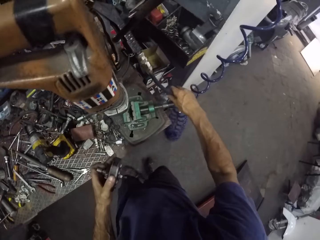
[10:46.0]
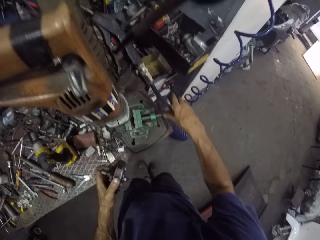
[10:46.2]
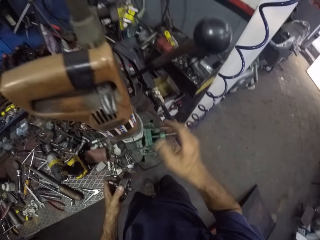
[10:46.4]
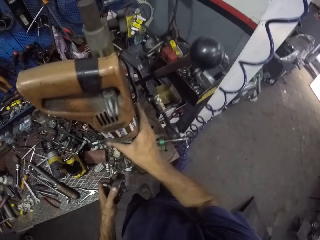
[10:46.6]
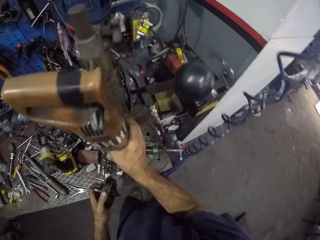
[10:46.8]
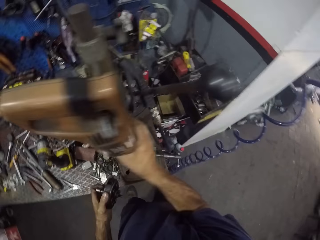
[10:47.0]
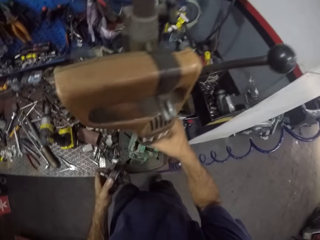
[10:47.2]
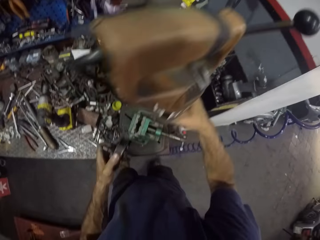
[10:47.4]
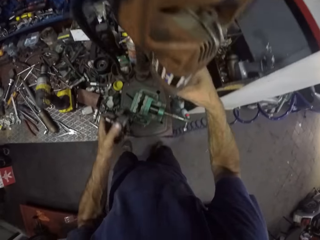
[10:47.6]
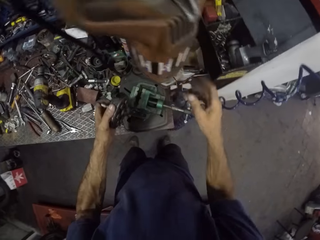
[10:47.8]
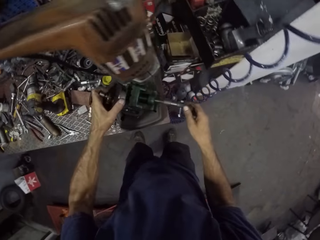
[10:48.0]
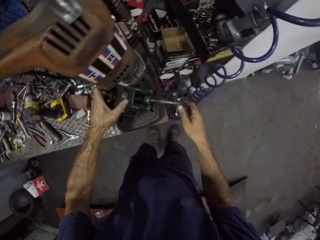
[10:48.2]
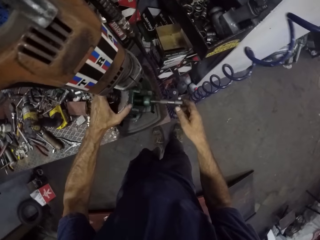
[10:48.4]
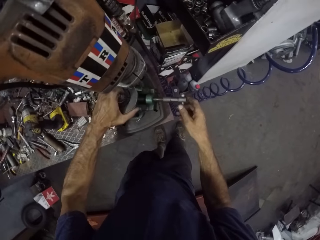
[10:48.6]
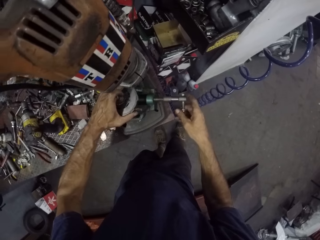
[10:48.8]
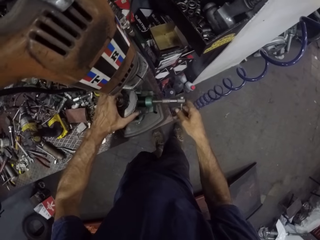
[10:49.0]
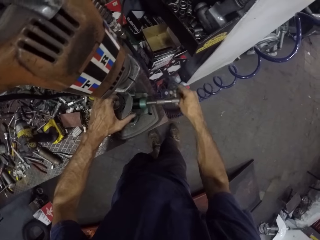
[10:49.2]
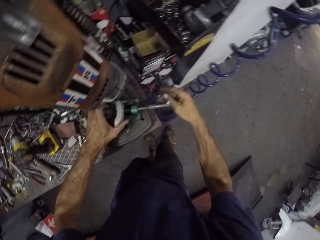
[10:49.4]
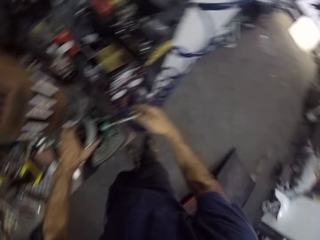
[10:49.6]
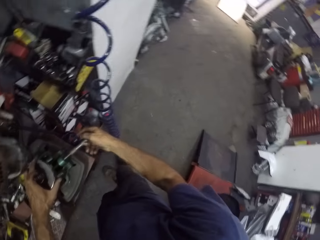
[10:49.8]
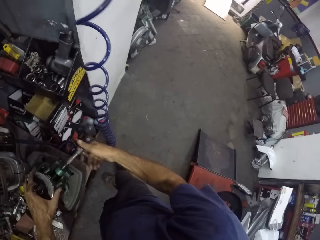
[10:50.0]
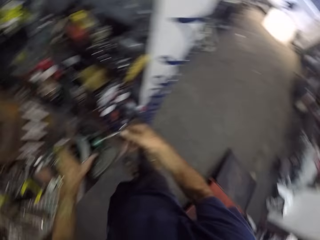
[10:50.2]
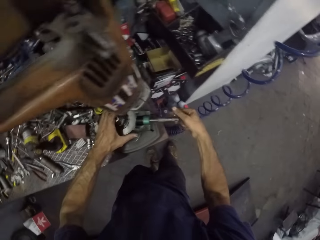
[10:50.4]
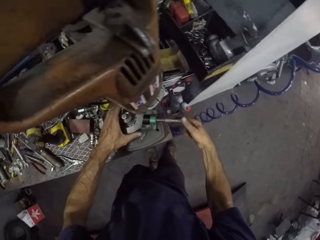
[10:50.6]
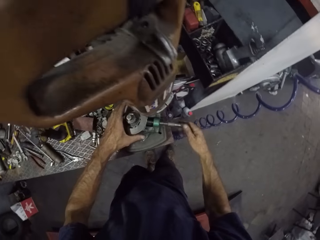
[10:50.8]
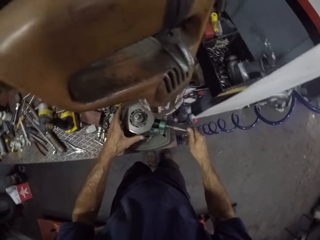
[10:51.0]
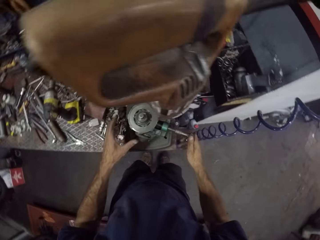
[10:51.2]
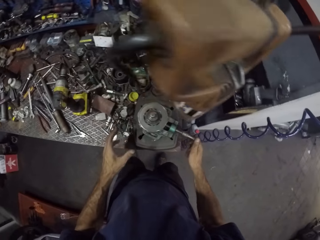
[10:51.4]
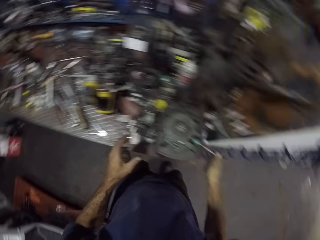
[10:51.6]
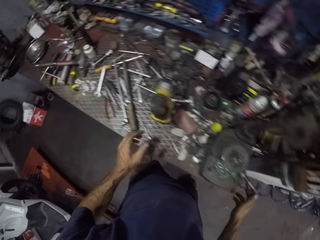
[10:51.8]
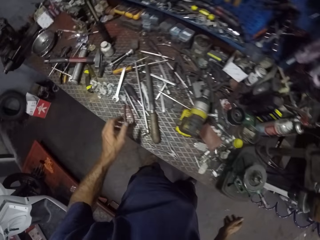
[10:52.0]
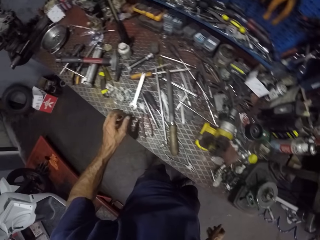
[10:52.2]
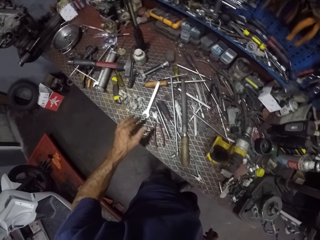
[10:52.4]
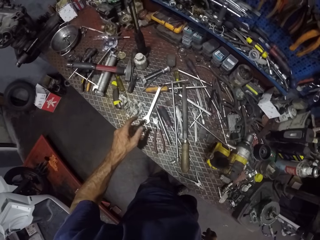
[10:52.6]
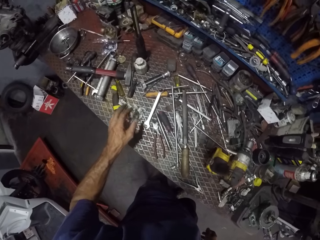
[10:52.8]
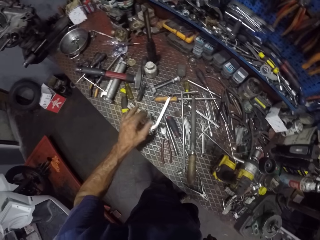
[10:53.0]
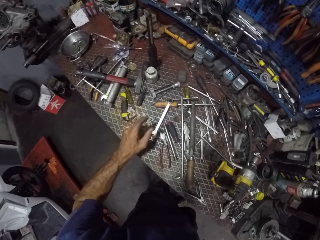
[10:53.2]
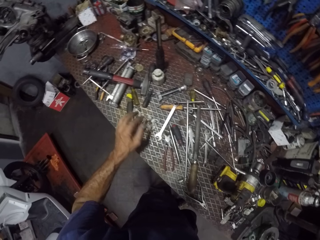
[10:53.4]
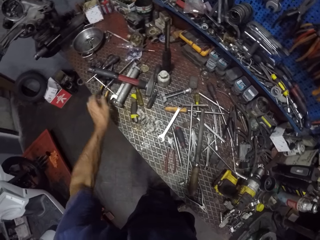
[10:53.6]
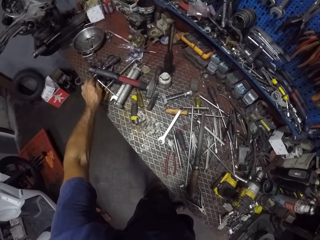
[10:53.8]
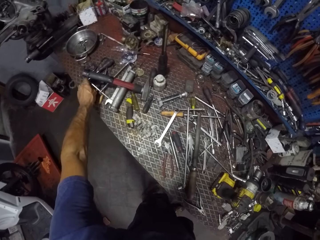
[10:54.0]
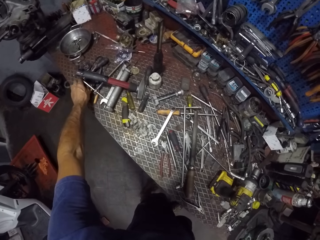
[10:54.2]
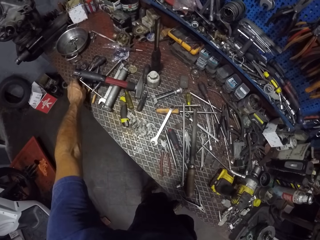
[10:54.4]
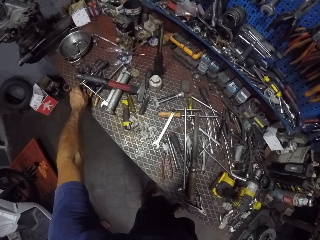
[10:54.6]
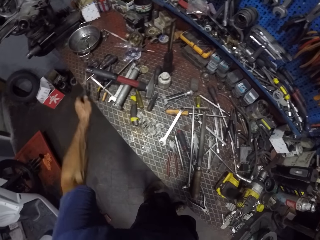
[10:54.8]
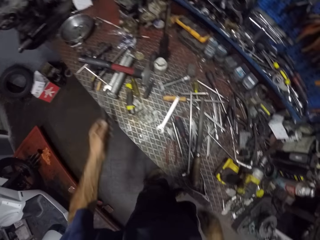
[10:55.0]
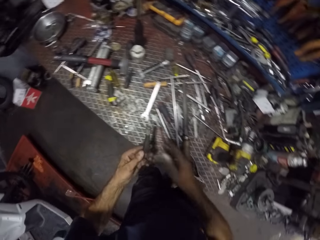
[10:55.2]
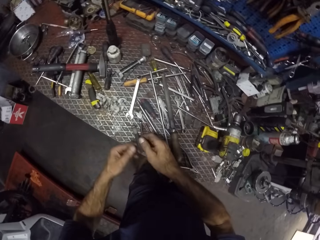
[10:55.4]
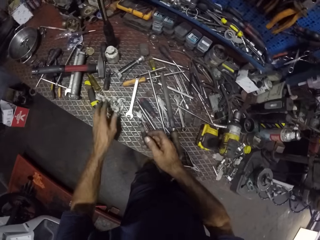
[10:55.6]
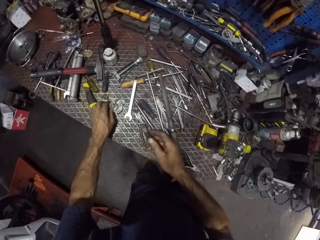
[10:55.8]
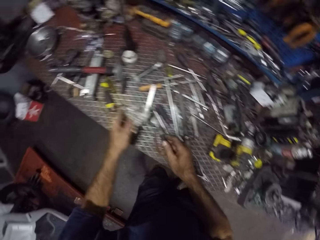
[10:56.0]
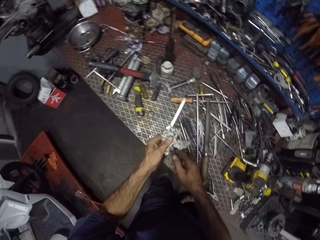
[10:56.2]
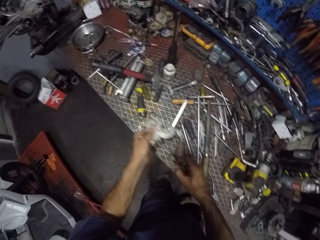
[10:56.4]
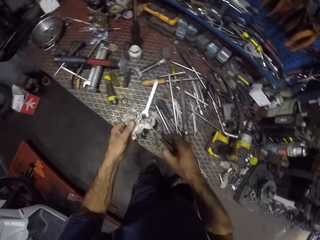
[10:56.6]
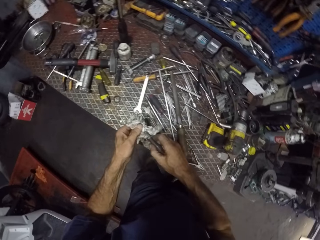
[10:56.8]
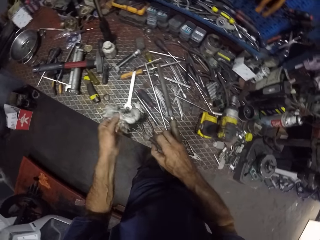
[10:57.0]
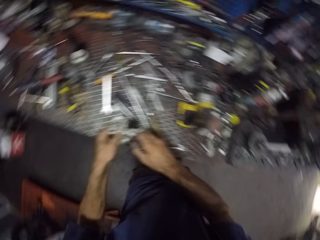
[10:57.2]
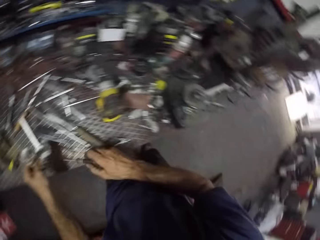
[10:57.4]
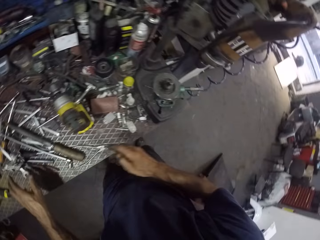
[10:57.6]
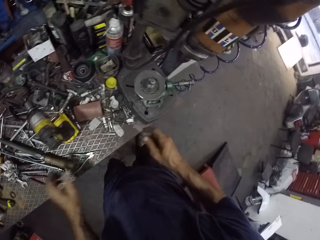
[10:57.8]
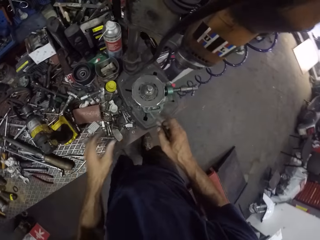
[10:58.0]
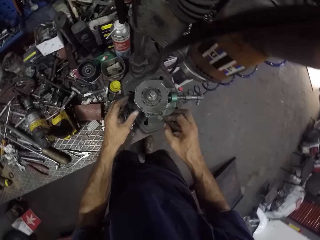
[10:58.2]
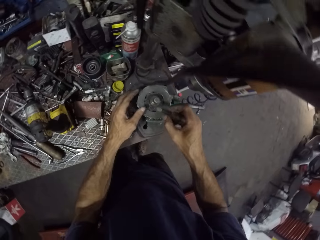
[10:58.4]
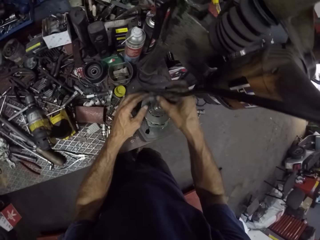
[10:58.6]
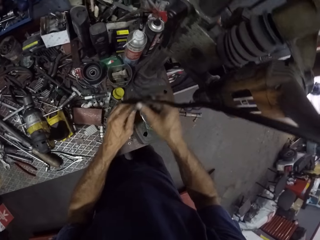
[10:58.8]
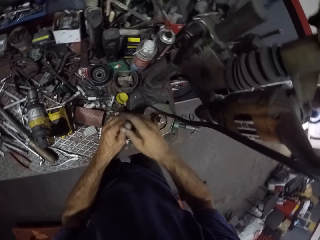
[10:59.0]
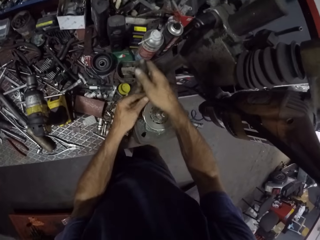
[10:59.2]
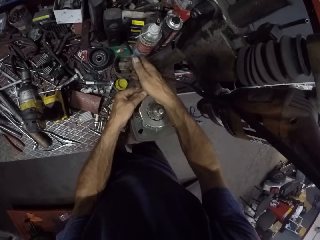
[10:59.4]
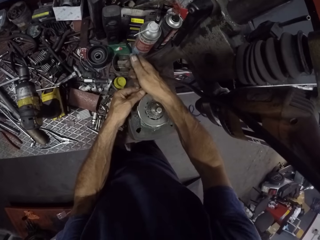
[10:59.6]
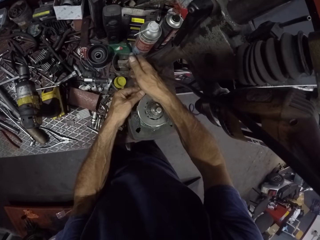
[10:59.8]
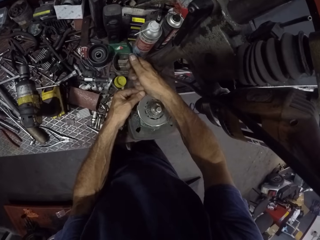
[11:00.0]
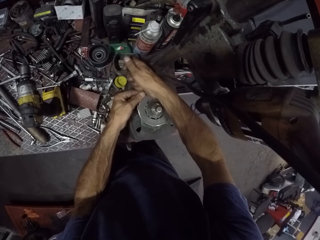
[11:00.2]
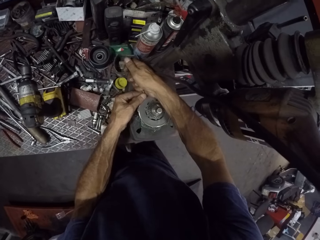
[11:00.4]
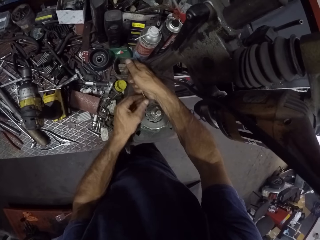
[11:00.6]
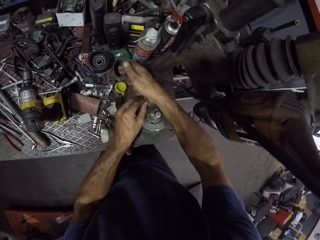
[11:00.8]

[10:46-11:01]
The camera wearer moves a wire of a grader with his right hand. He moves the grader with his right hand. He touches something. He places the clutch or clutch plate cover on the bottom of the grader. He screws the bolt of the clutch using the grader with his right hand. He tightens the clutch plate cover. He flips his fingers. He picks a screwdriver from the table with his left hand. He moves the screwdriver from his left hand to his right hand. He picks the tissue from the table with his left hand. He cleans the screwdriver with the tissue in his left hand. He drops the tissue from the table with his left hand. He removes a ring from the clutch using both hands.

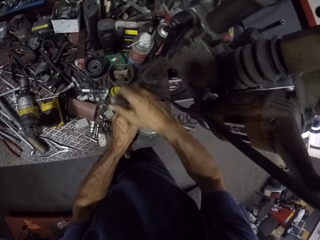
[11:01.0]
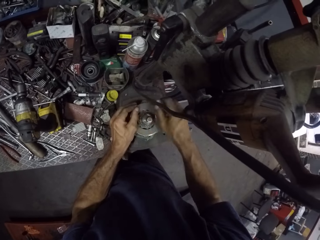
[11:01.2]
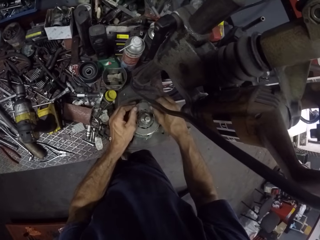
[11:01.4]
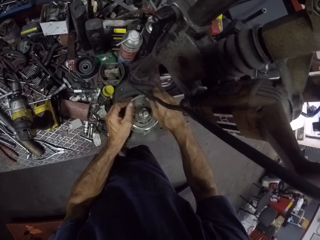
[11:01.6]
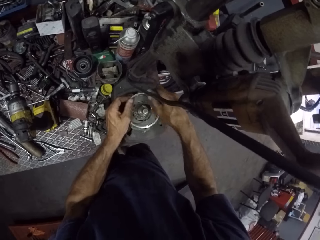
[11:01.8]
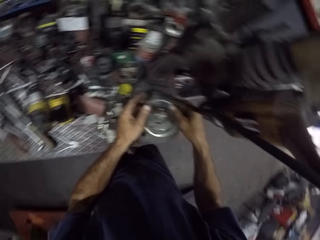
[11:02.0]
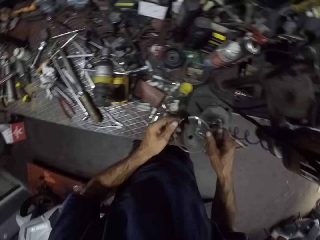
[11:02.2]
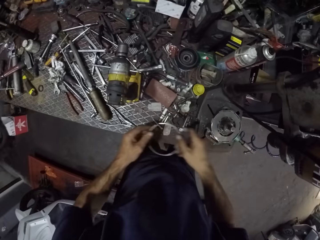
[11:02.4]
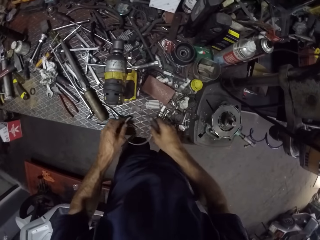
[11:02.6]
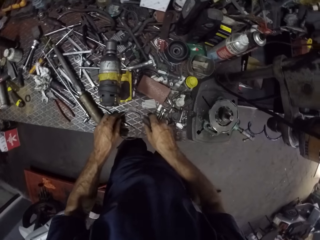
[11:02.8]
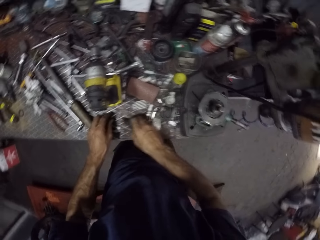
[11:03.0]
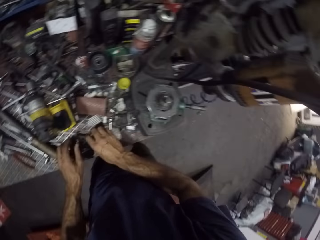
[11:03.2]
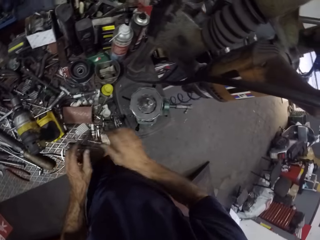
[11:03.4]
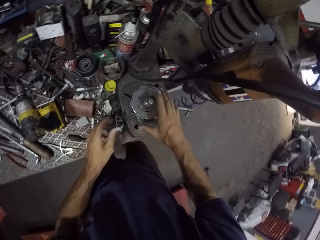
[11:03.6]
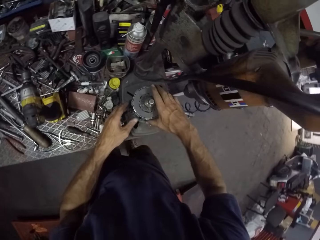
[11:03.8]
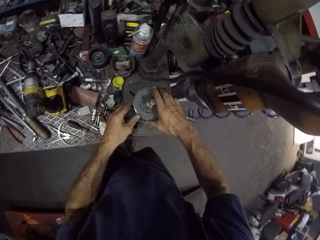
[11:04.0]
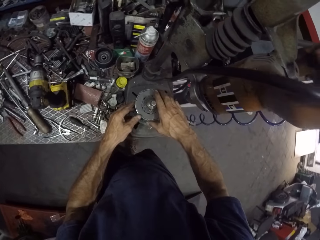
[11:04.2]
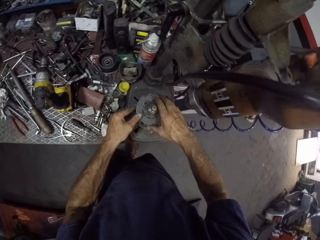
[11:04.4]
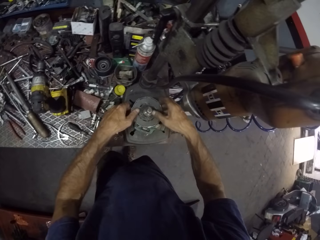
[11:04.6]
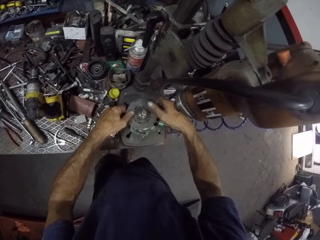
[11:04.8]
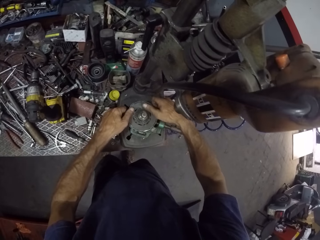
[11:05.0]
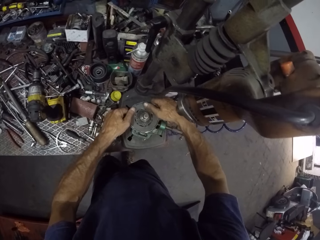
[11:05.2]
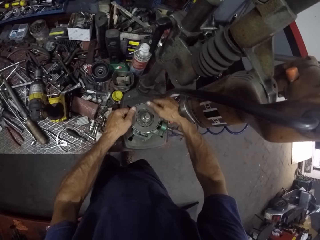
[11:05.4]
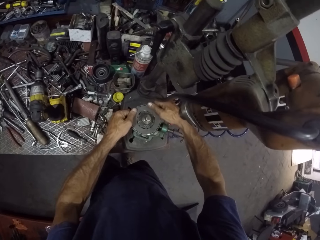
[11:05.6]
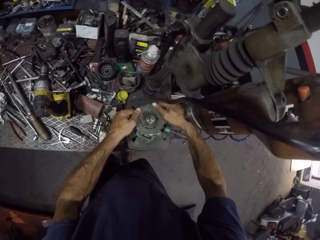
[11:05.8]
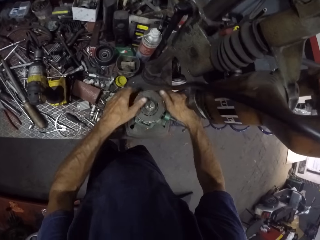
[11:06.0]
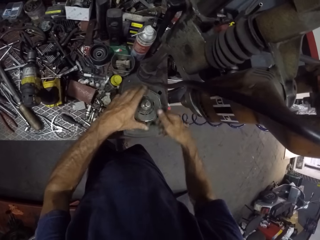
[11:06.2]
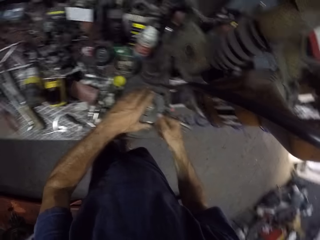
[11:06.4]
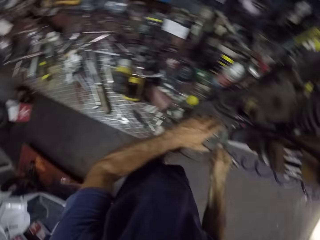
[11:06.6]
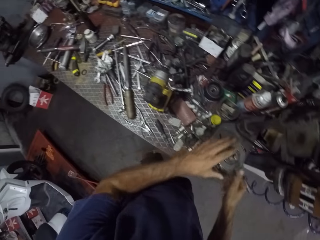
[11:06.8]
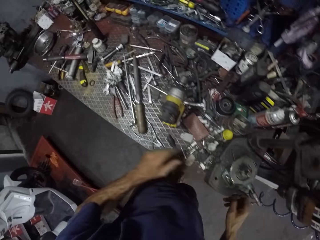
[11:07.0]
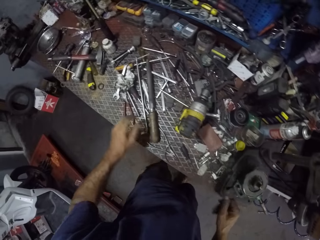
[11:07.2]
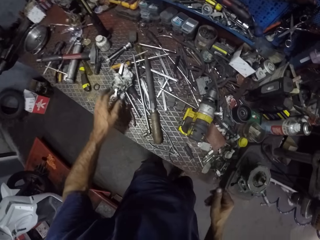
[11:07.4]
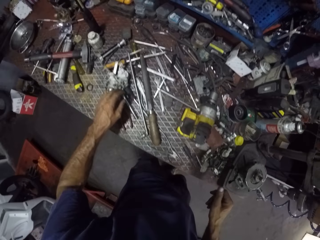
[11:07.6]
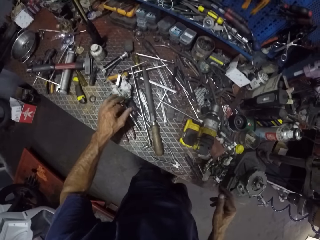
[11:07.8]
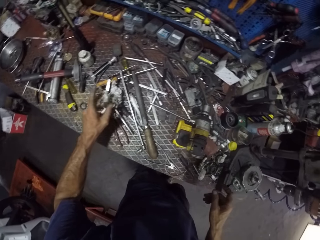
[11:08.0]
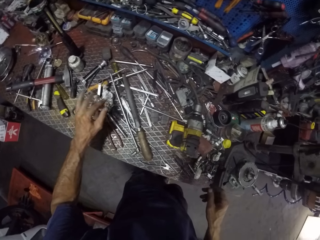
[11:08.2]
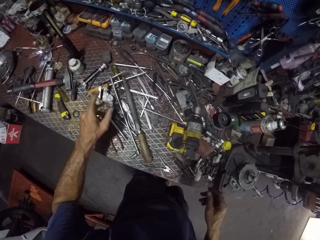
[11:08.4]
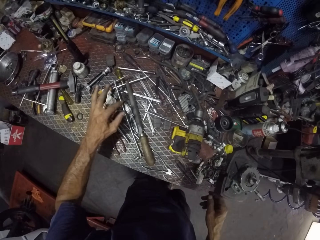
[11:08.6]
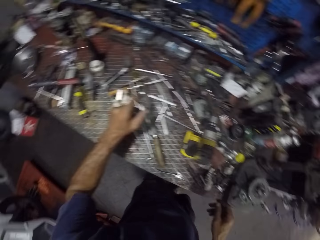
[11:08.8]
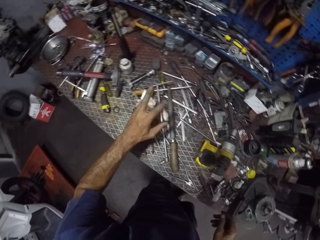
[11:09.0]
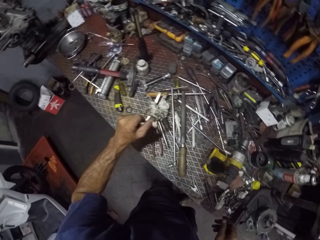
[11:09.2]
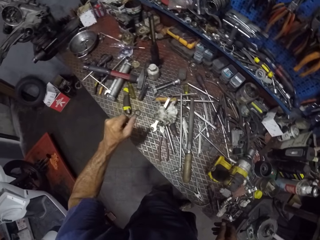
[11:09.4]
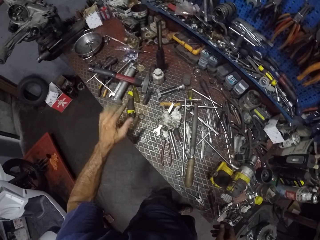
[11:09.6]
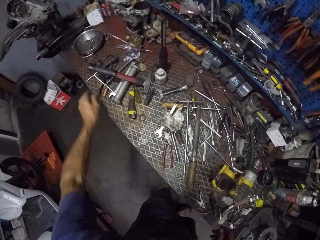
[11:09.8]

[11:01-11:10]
The camera wearer unscrews the car ring. They hold the ring with both hands. They remove the ring. They drop the ring on the table using both hands. They pull the clutch plate disc. They flip their fingers.
